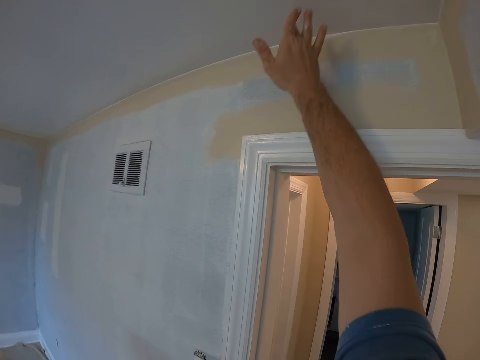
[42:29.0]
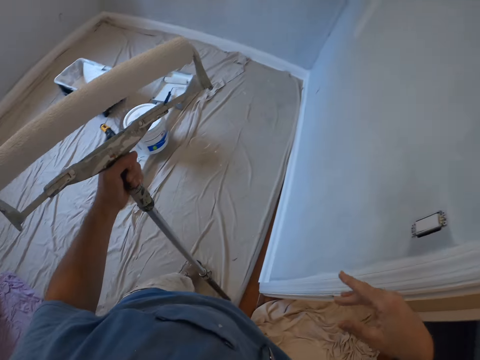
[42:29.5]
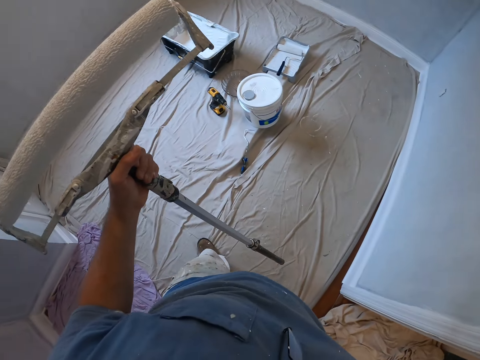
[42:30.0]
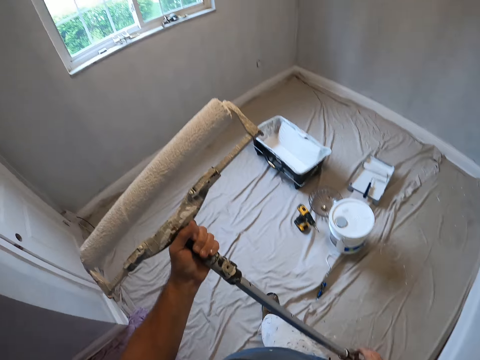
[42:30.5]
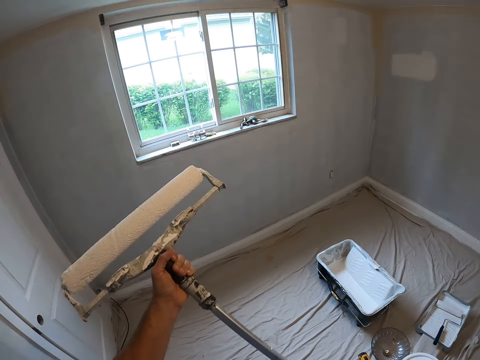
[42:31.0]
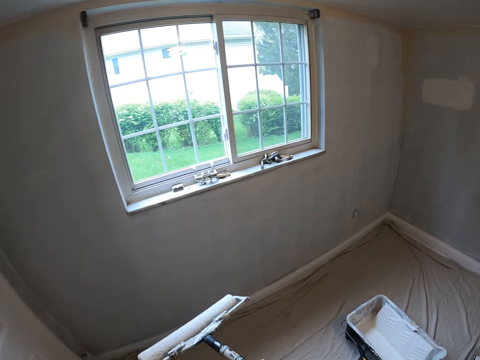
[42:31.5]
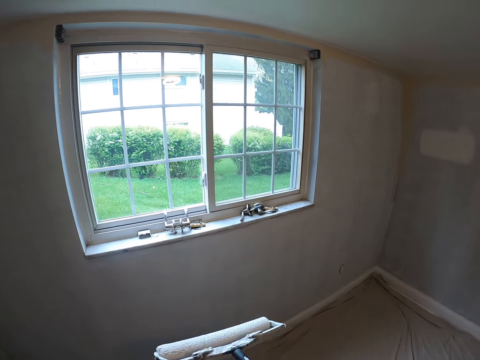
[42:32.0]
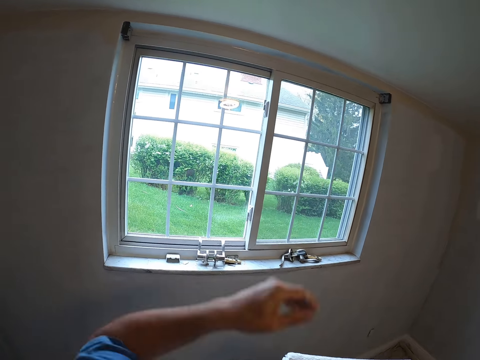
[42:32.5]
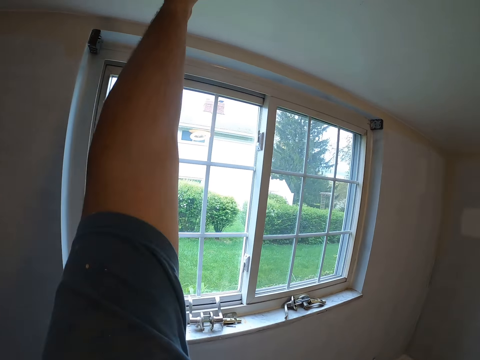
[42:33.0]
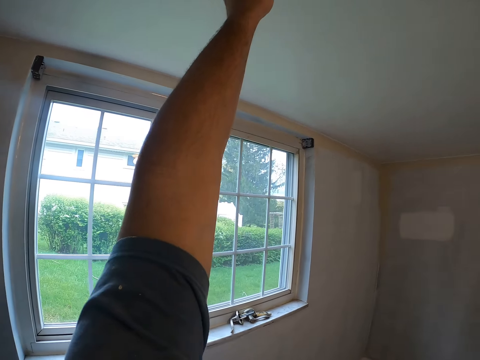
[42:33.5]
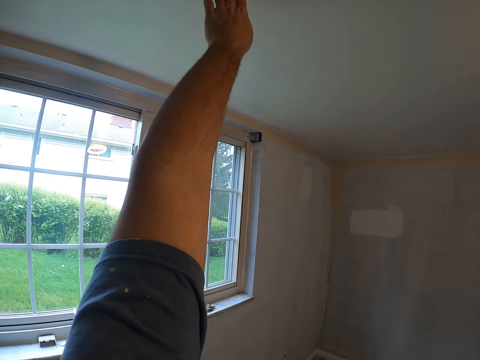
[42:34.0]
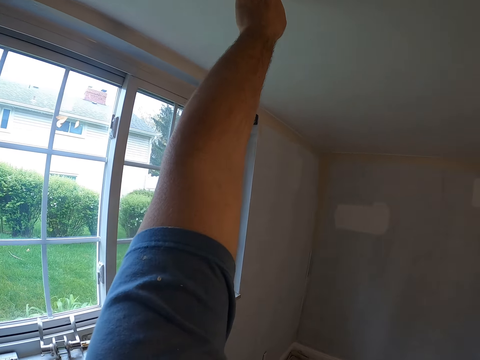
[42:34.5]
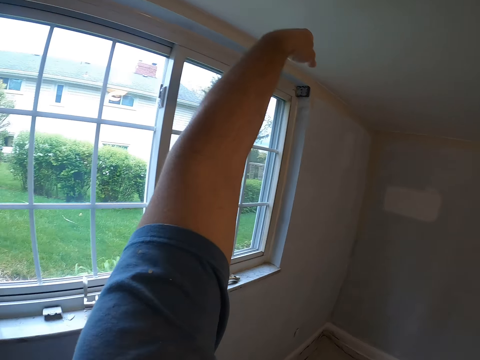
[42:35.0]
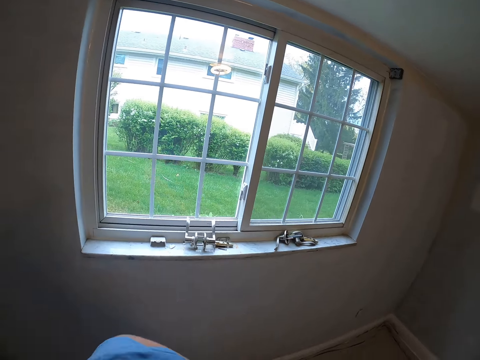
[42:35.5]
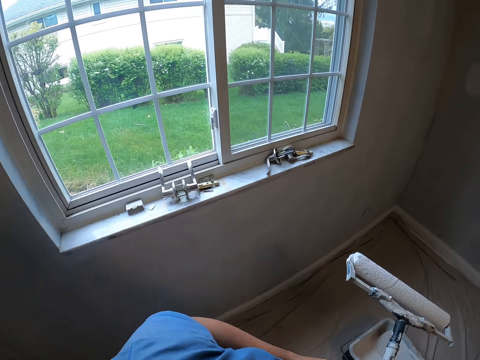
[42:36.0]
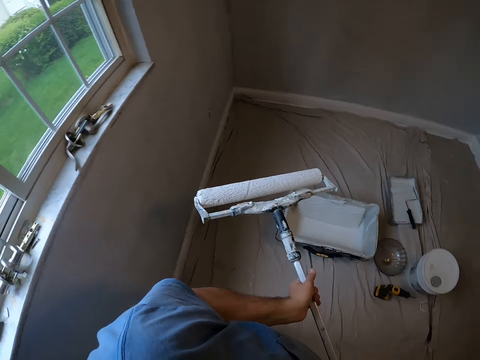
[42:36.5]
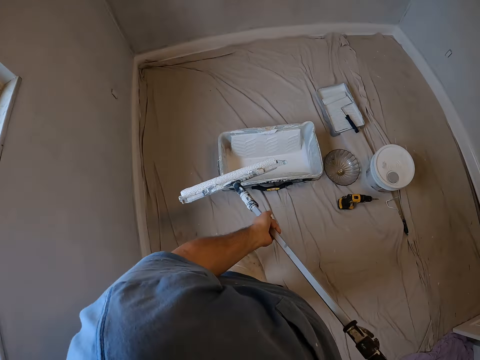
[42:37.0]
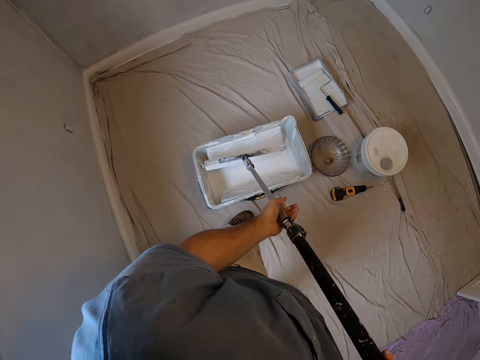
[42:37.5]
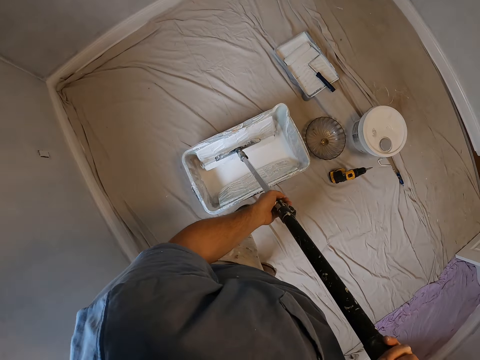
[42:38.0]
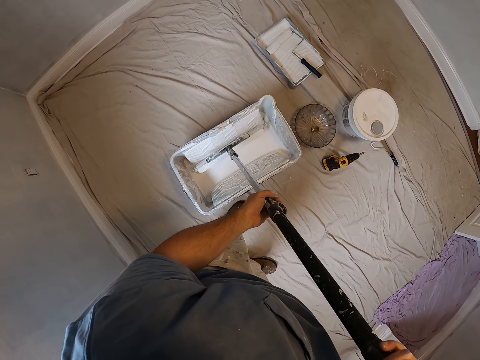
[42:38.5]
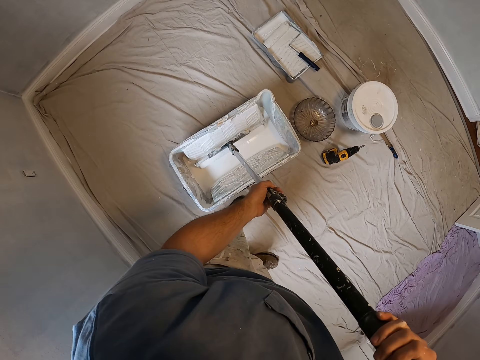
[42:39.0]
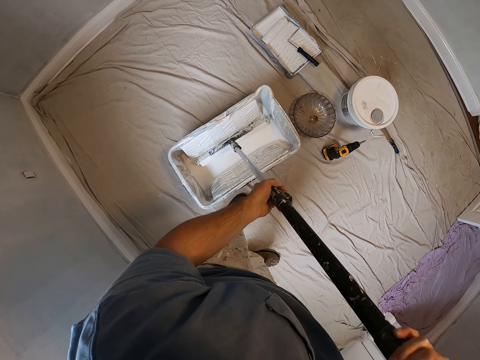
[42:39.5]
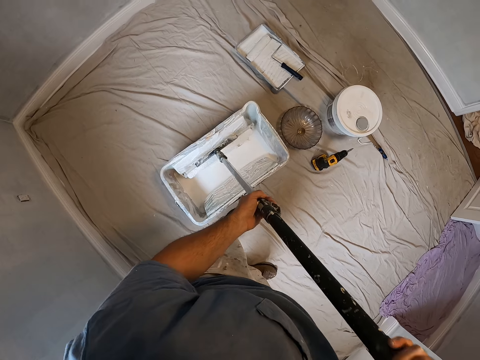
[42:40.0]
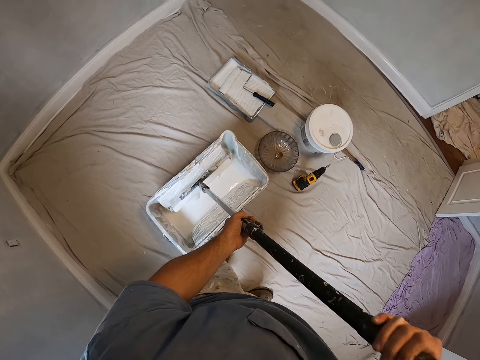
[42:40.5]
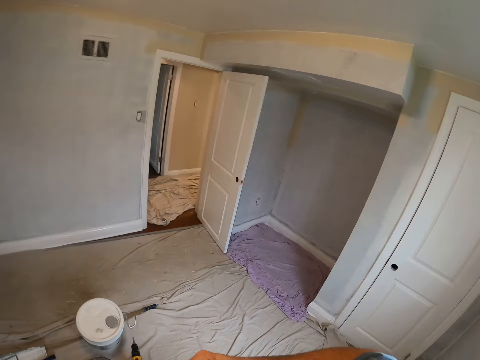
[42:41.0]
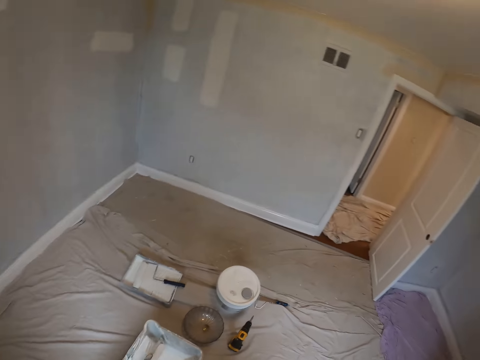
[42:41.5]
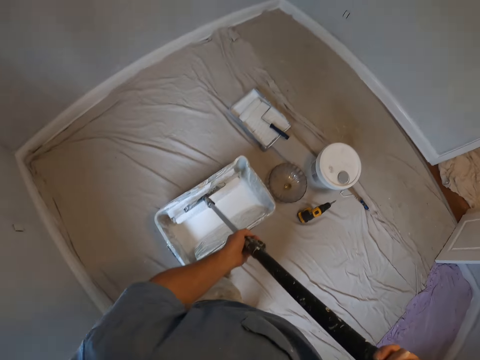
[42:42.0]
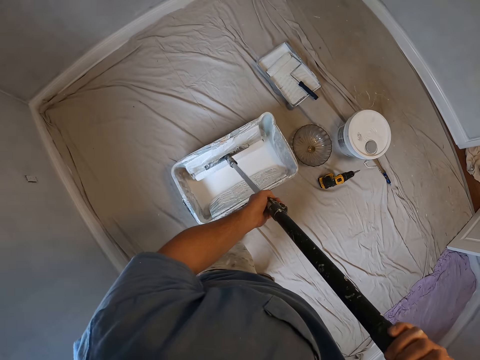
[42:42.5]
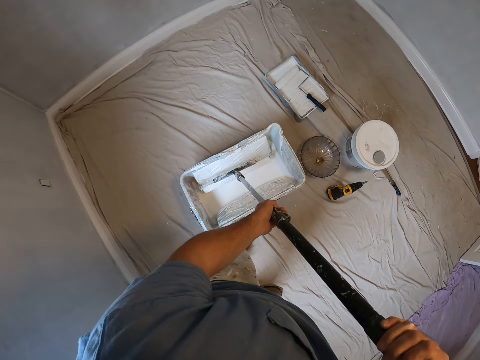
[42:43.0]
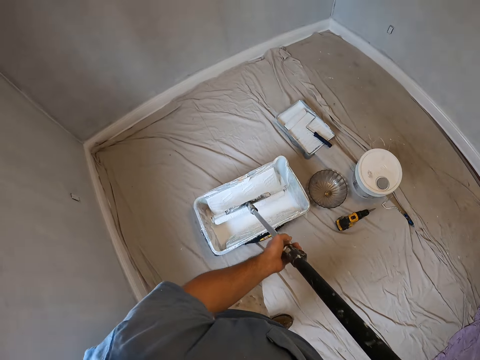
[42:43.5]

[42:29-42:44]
The camera wearer walks around and raises a hand. They dip the paint roller in the ink.

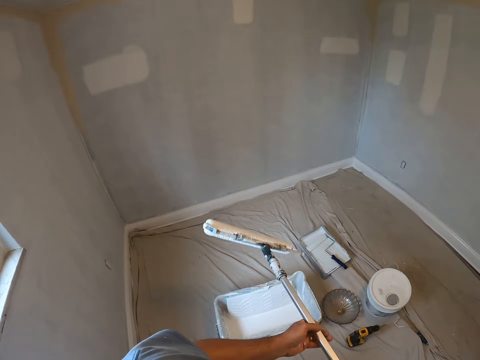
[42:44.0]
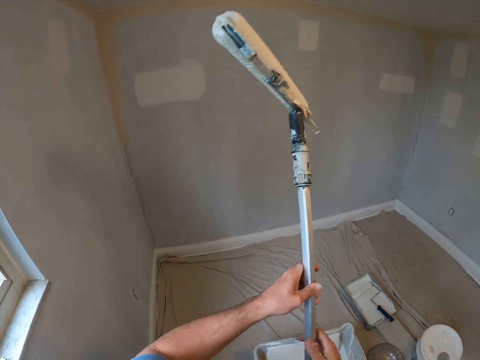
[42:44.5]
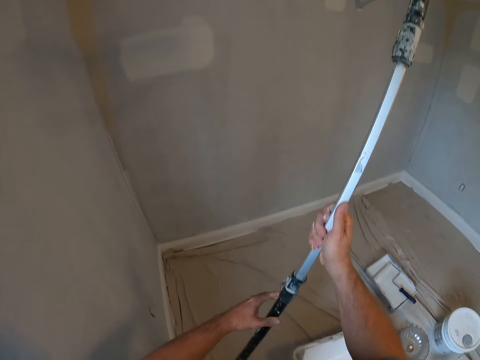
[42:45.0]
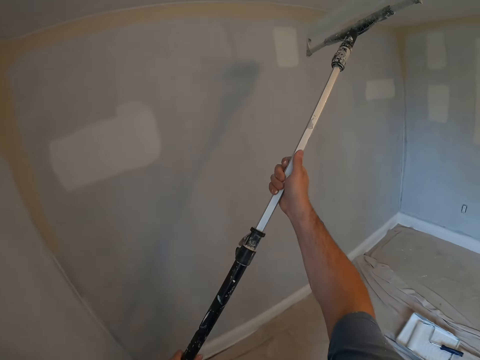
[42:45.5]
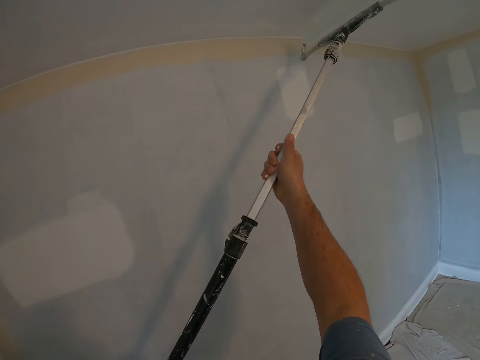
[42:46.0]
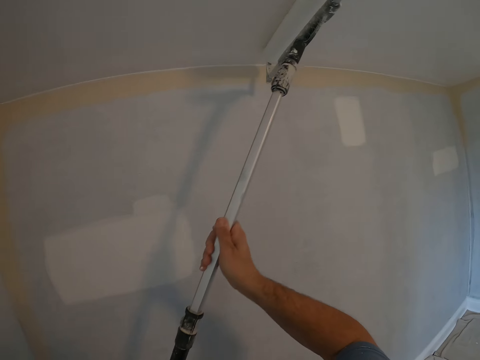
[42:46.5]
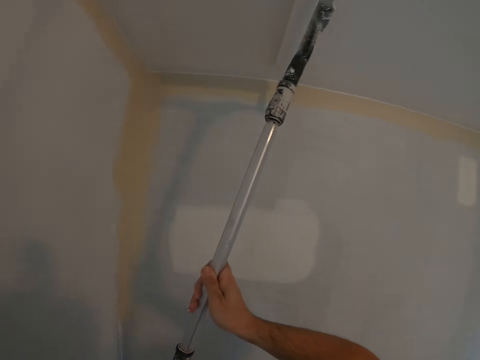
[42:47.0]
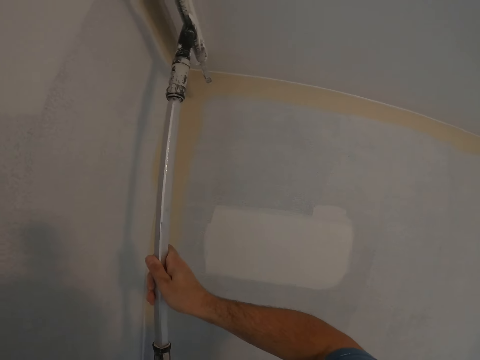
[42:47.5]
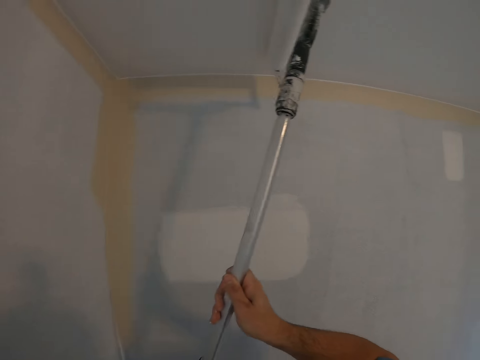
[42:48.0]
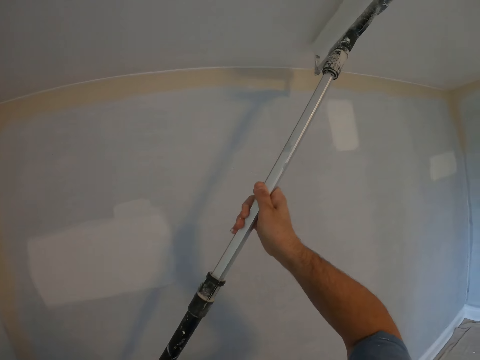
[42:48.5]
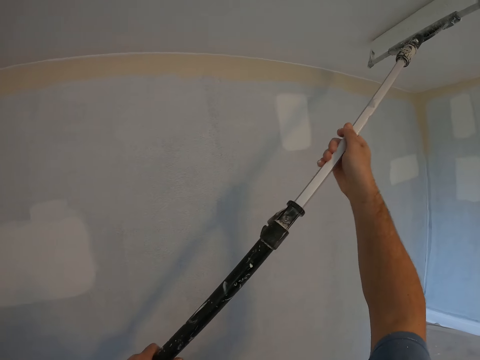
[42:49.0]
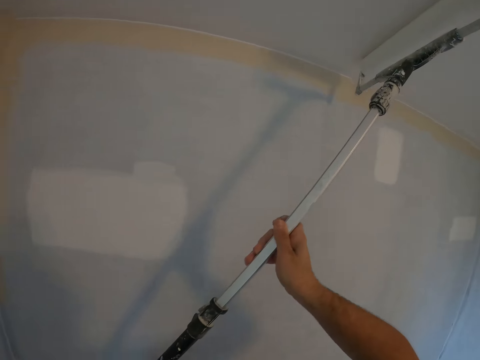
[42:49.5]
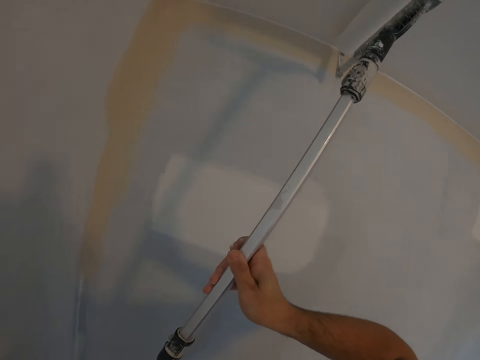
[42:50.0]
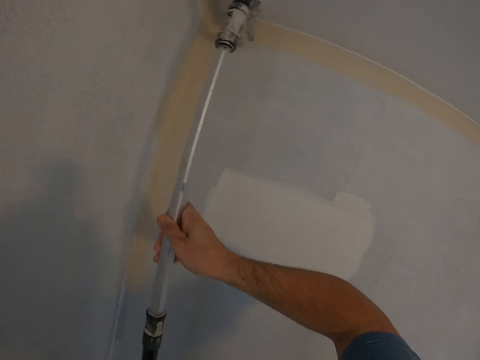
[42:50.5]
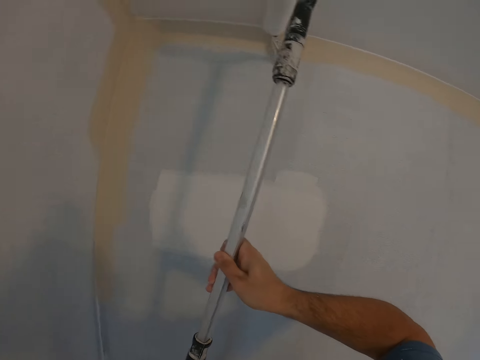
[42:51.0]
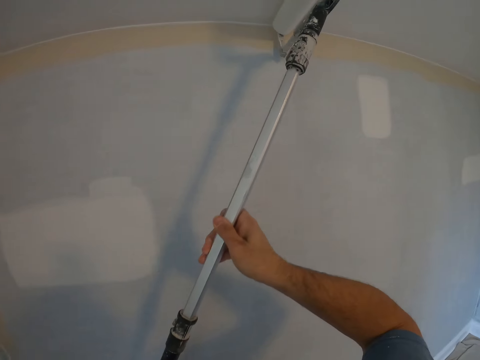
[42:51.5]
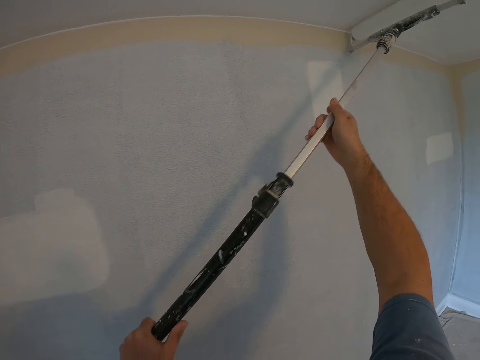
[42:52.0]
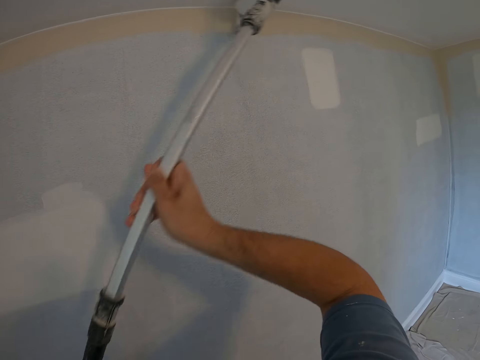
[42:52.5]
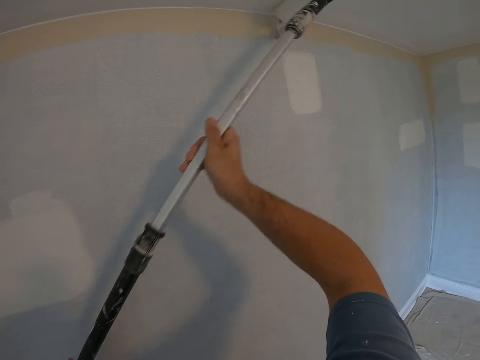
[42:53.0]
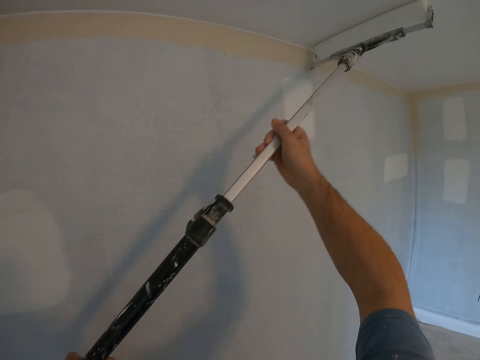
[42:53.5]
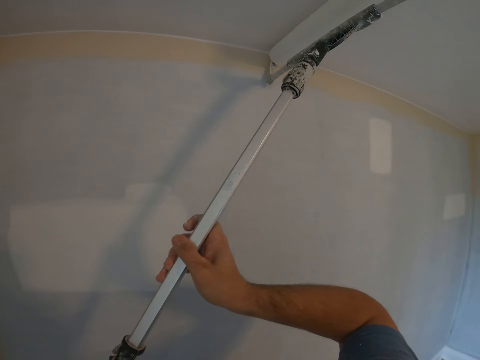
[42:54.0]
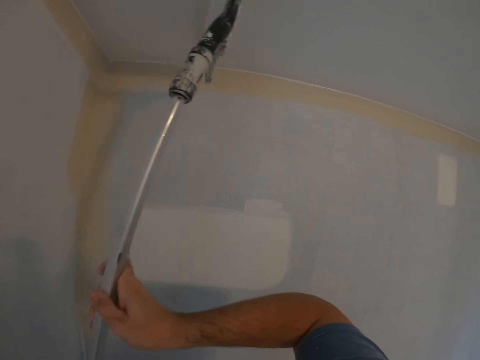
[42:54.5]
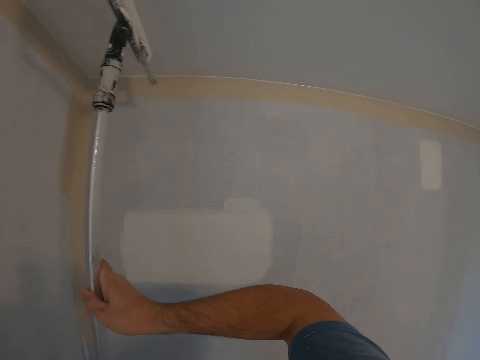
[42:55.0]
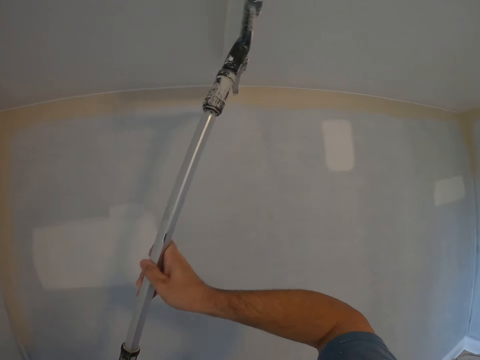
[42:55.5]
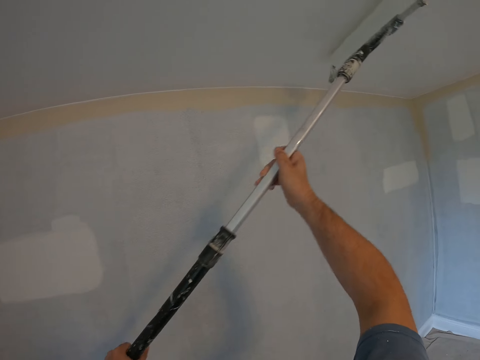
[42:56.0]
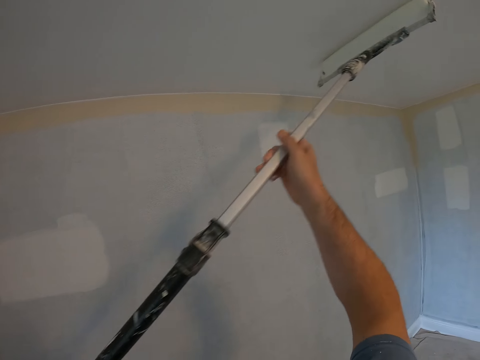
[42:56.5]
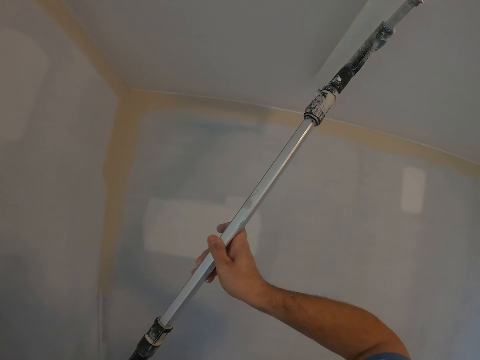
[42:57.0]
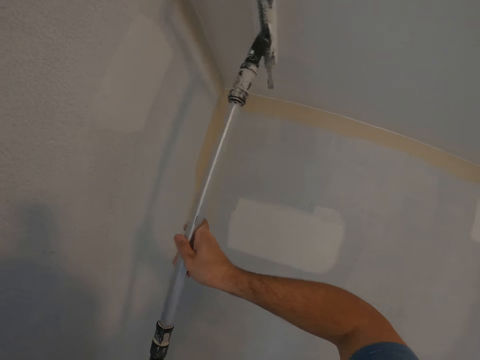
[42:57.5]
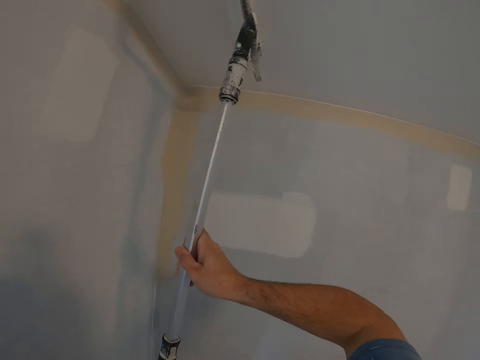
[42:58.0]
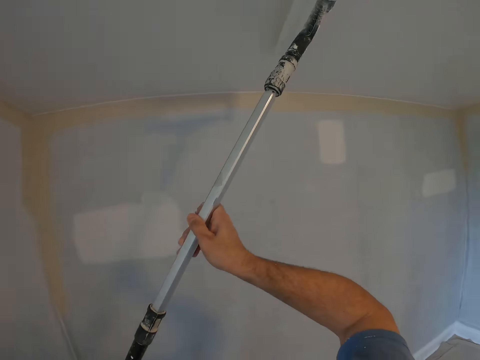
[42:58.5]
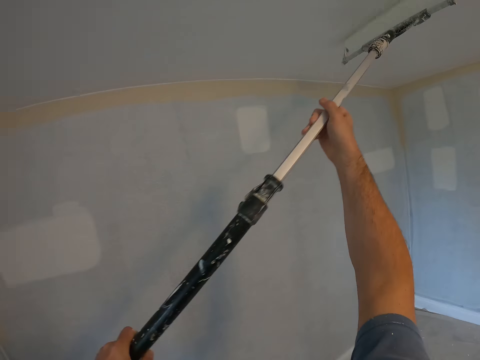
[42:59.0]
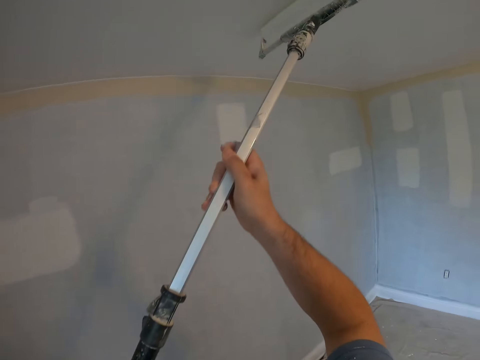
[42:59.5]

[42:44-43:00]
The camera wearer paints the wall with the paint roller.
